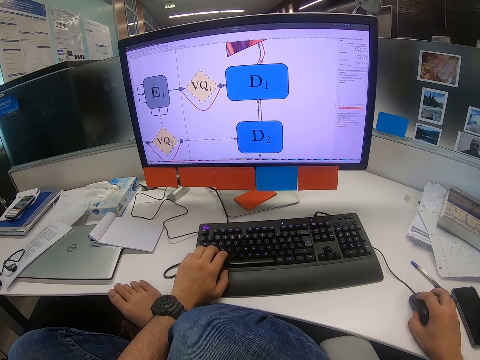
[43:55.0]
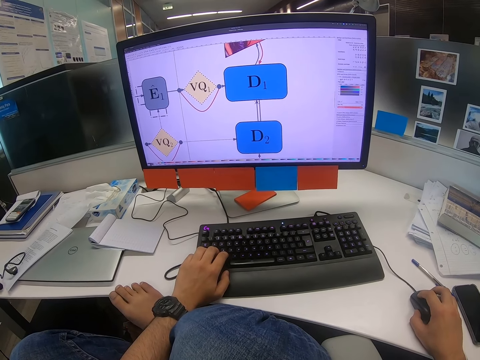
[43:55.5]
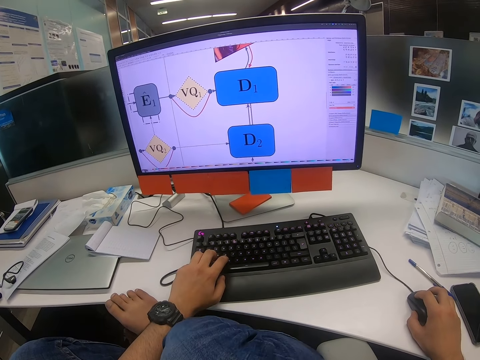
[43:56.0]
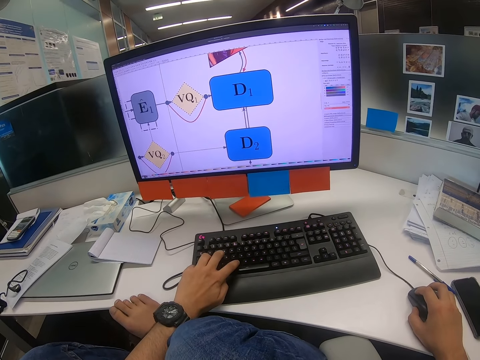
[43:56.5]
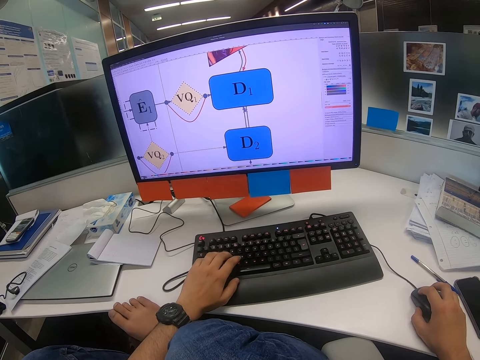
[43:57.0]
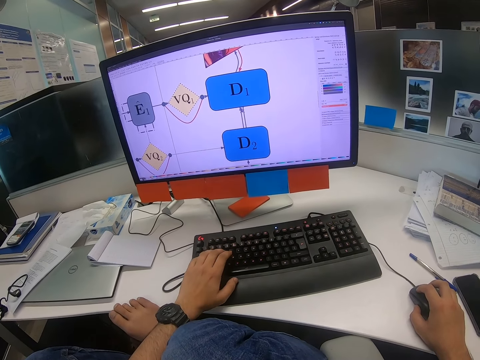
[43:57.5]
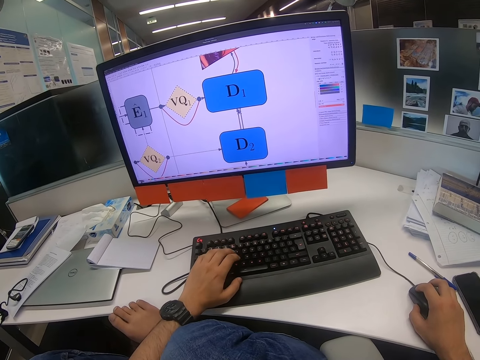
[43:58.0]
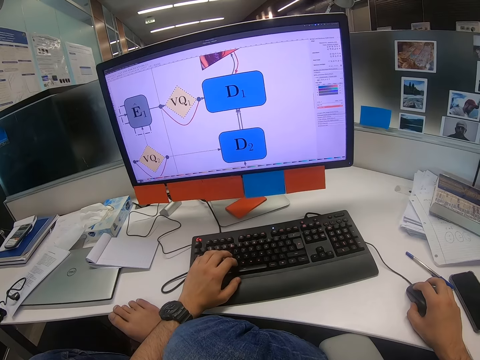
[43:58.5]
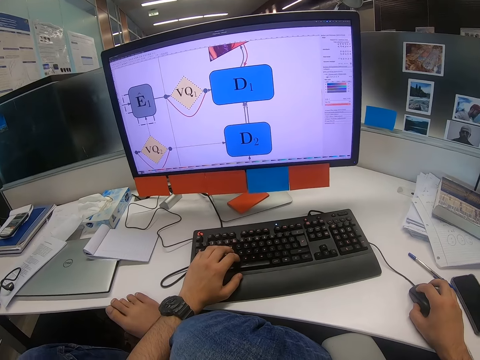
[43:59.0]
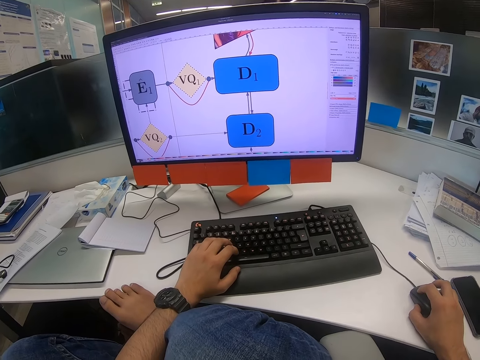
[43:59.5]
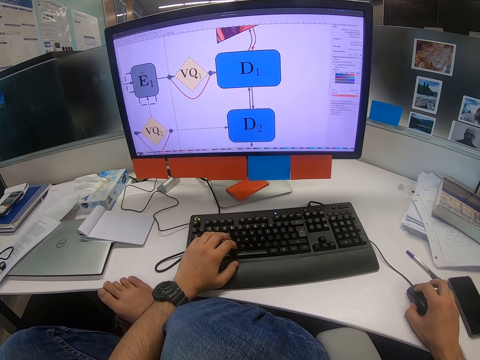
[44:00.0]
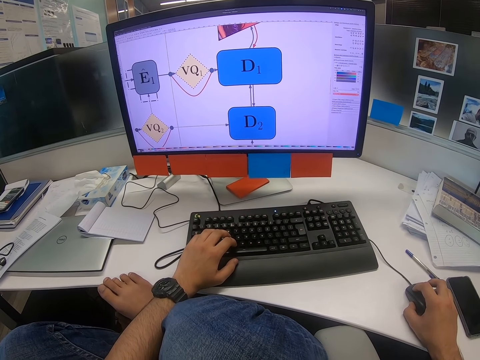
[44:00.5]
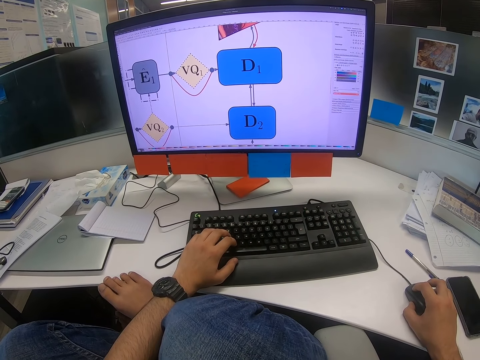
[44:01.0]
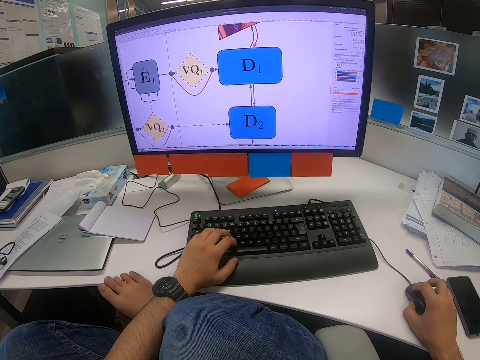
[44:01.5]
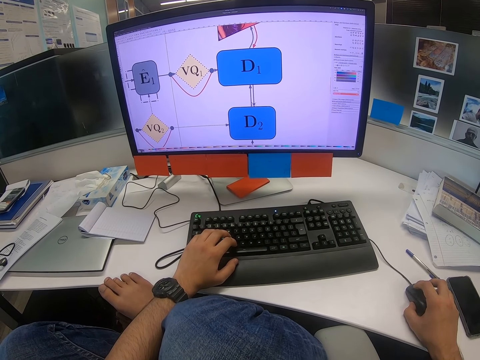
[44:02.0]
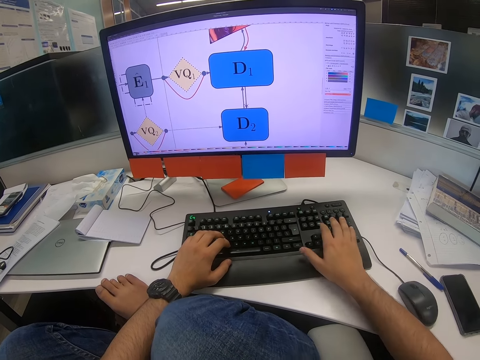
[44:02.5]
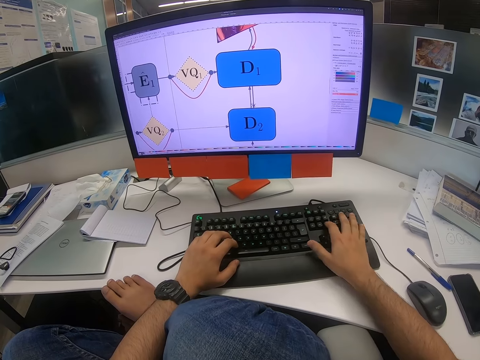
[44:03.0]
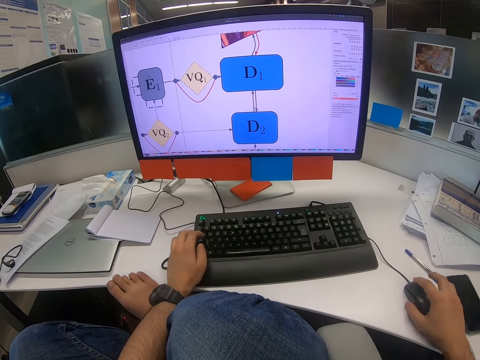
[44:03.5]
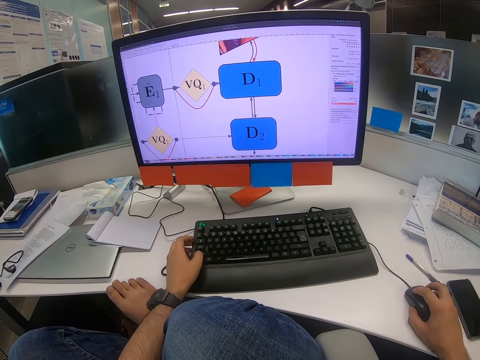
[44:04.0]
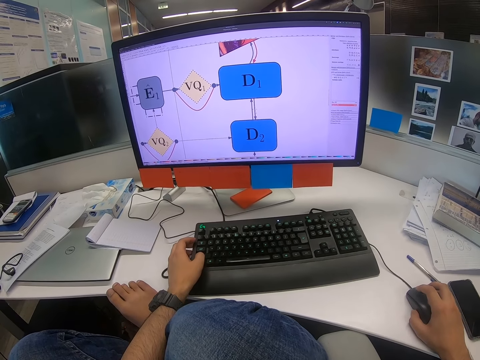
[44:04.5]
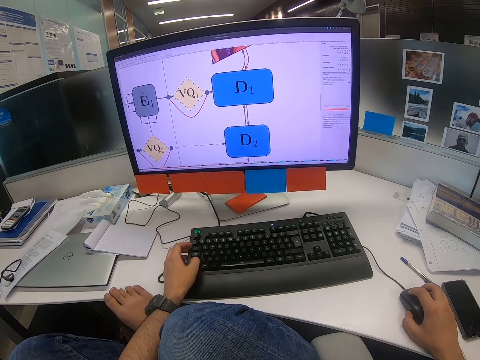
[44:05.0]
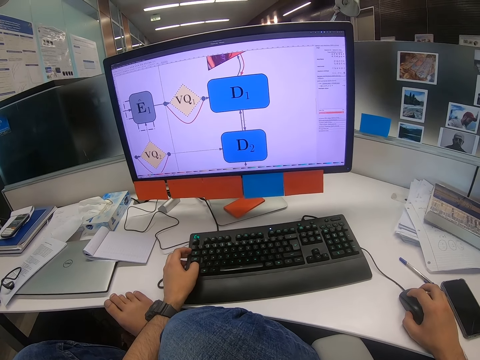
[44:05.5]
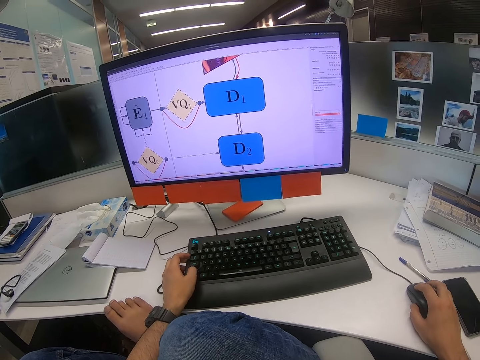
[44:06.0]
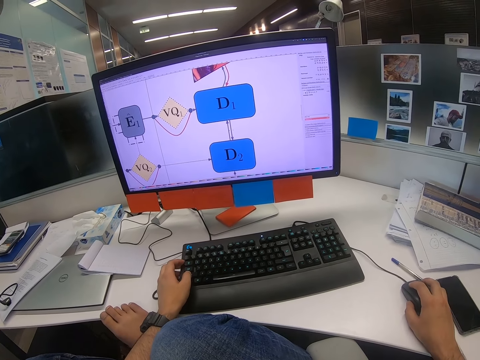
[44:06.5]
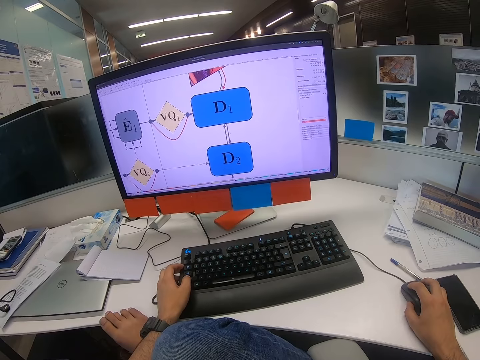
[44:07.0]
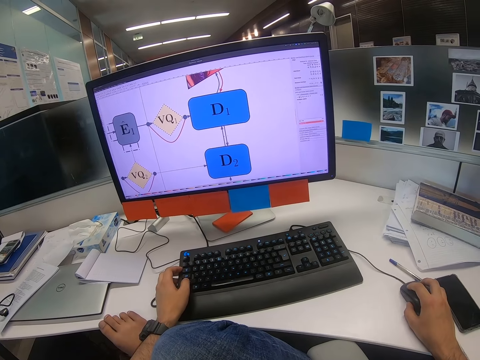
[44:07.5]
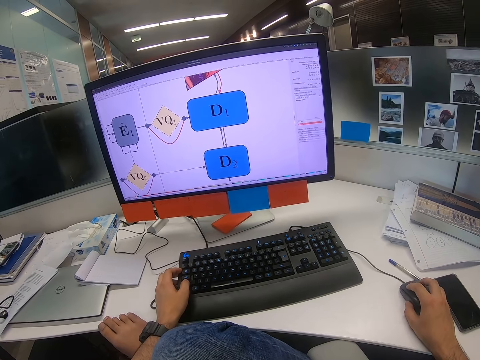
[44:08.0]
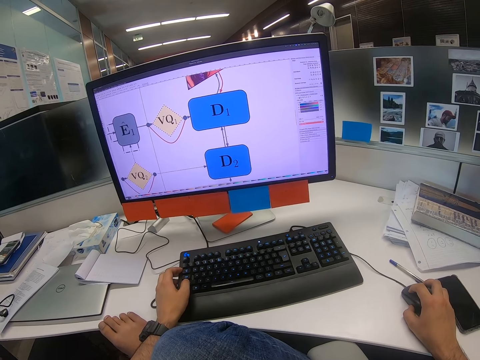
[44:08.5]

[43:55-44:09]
The camera wearer clicks on the mouse, clicks on the keyboard, types on the keyboard, and scrolls on the computer. They look on the computer screen. They type on the keyboard with both hands, scroll on the computer, and click on the keyboard.

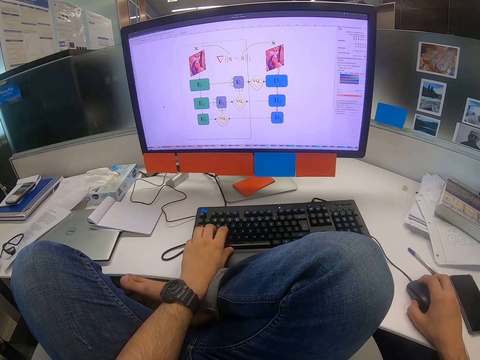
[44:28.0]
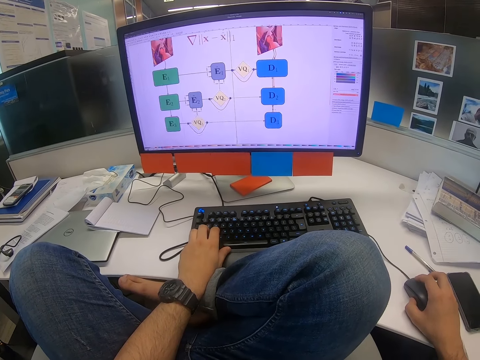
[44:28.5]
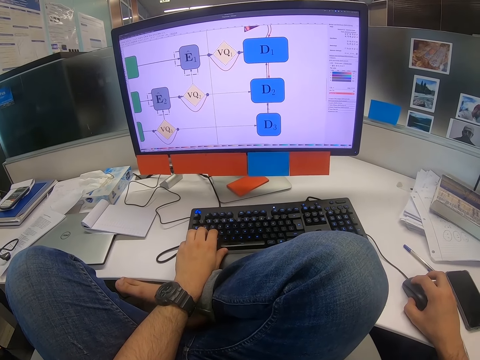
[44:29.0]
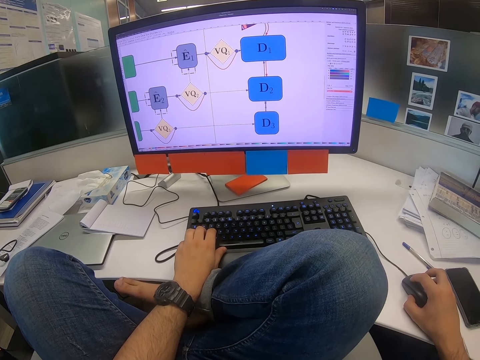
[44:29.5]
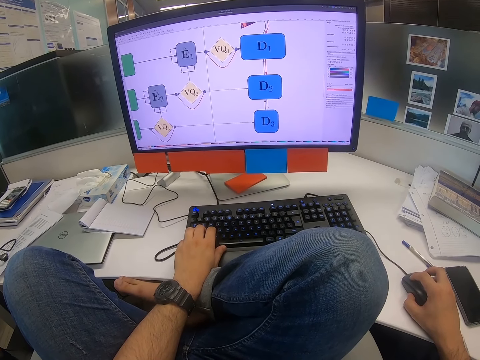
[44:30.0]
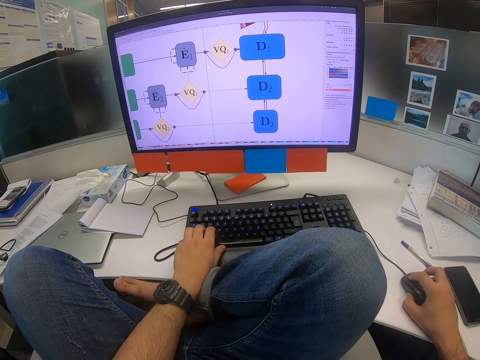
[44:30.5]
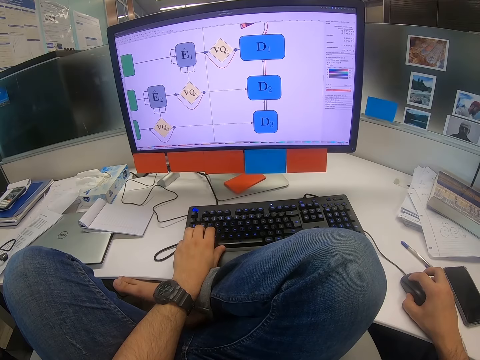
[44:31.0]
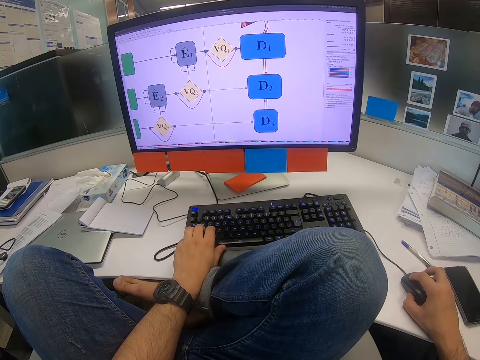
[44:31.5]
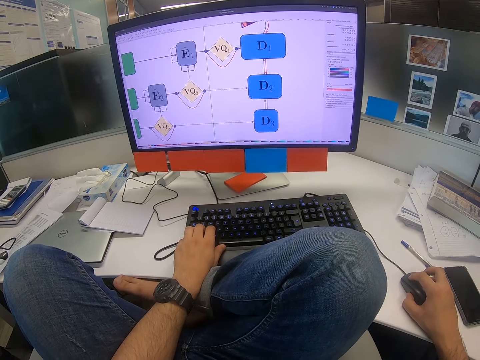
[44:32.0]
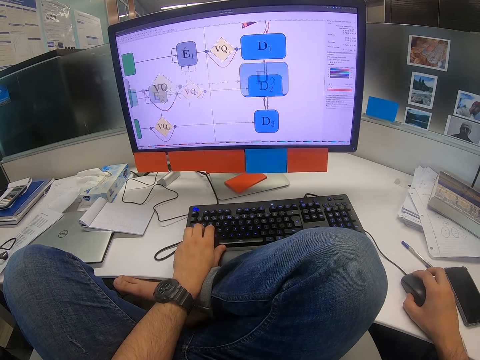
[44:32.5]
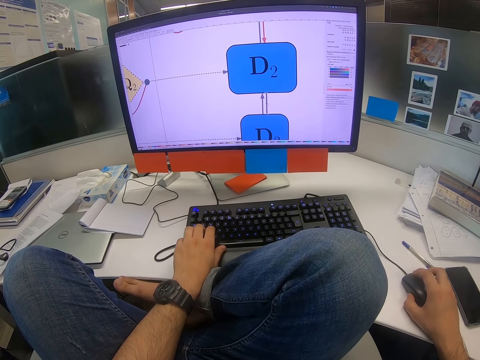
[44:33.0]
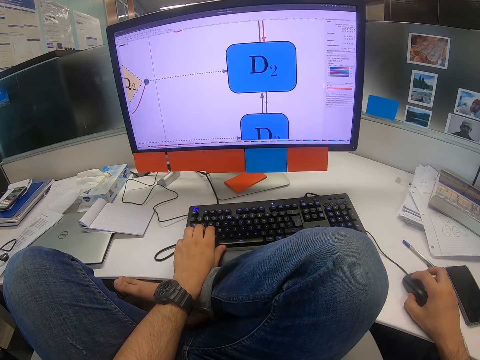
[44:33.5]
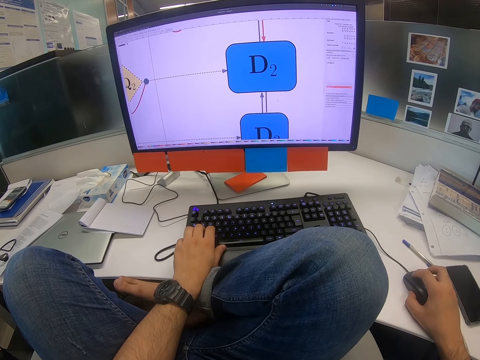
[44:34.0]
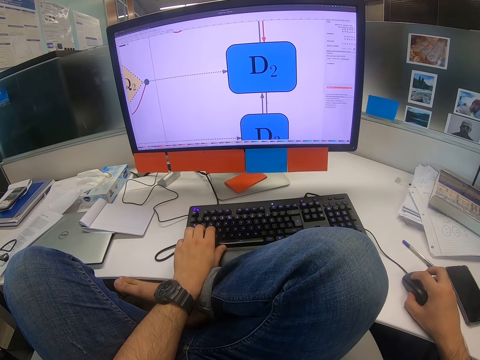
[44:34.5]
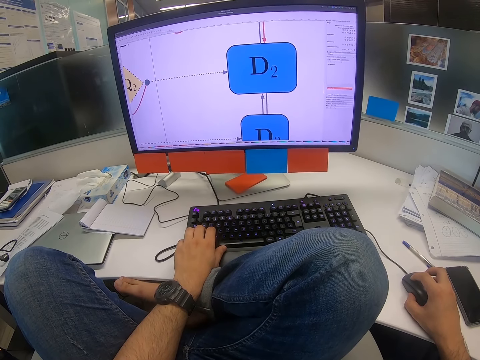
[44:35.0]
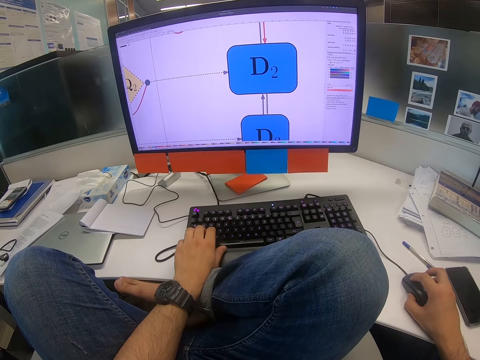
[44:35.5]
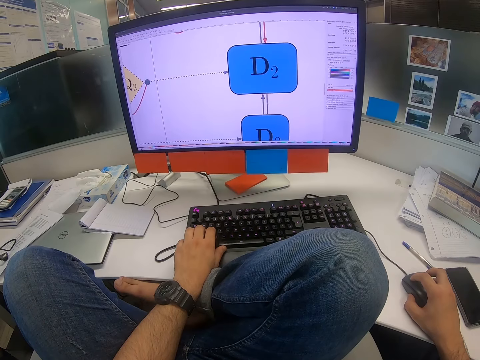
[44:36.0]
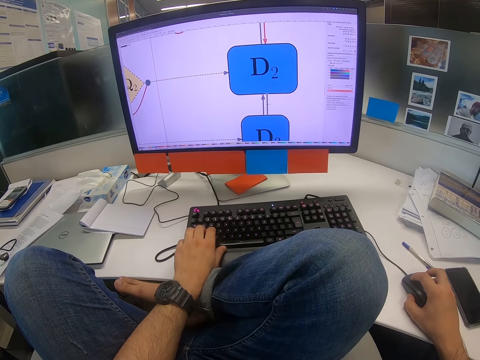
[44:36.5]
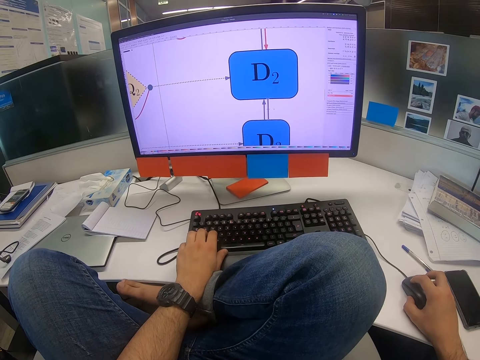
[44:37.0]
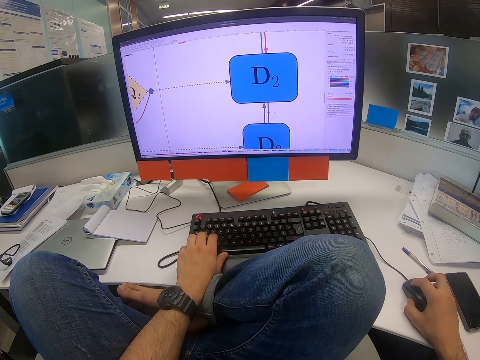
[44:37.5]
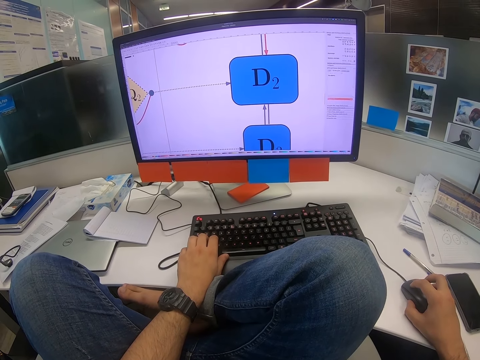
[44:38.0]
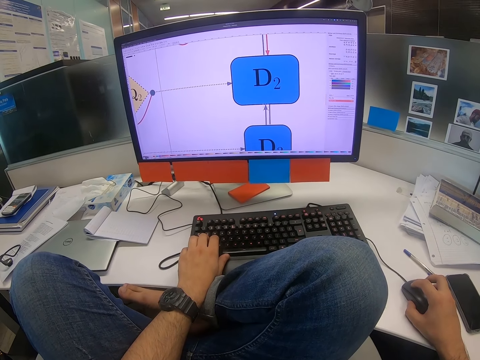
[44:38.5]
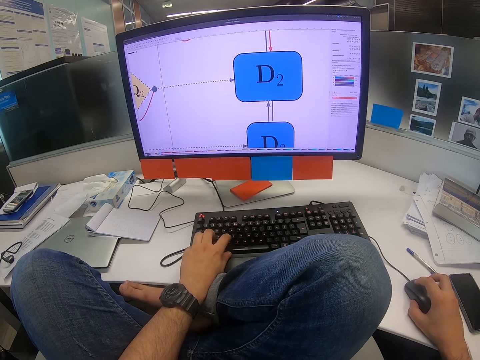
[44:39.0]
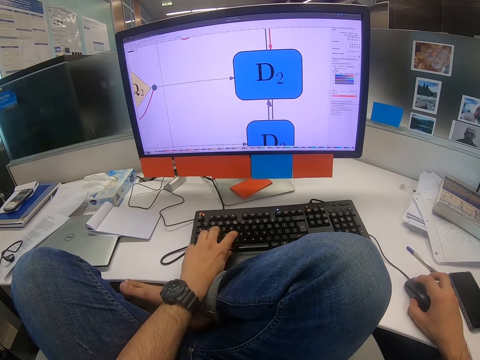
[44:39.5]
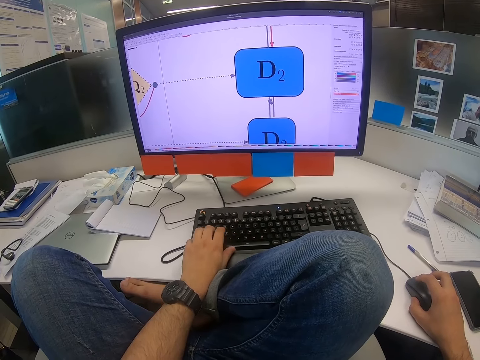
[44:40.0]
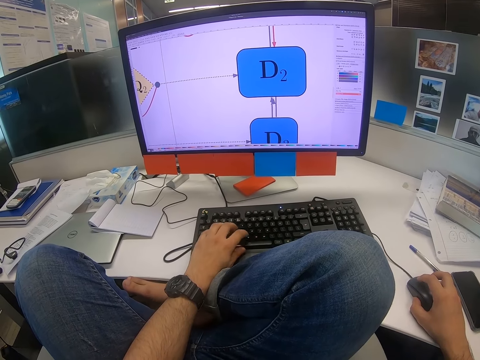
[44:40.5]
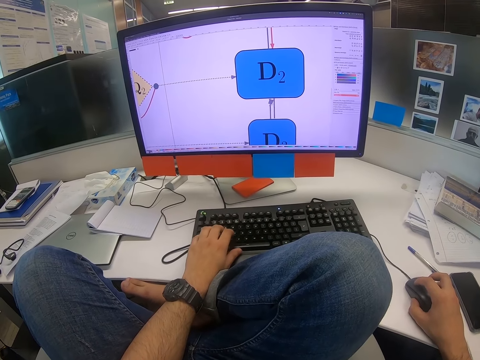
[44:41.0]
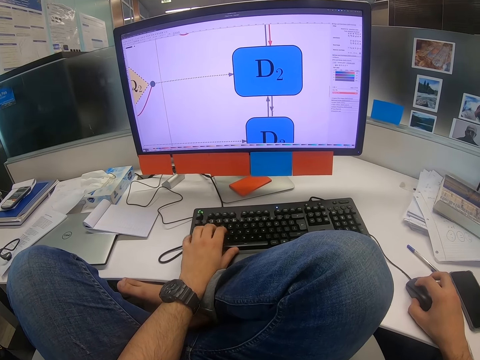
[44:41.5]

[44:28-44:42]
The camera wearer types on the keyboard and scrolls on the computer. They scroll on the computer again. They look on the computer screen, click on the mouse, and click on the keyboard.
